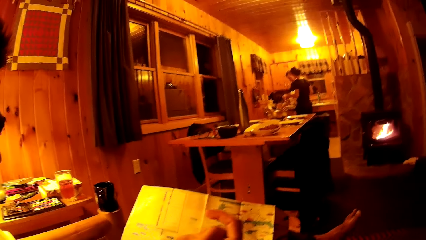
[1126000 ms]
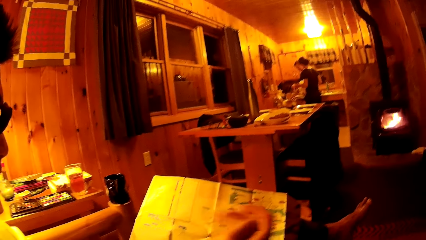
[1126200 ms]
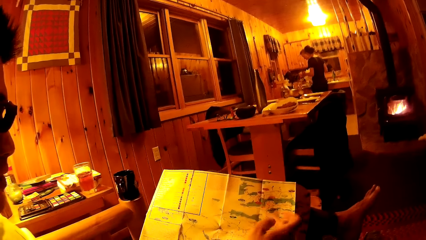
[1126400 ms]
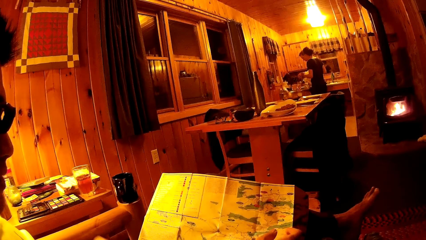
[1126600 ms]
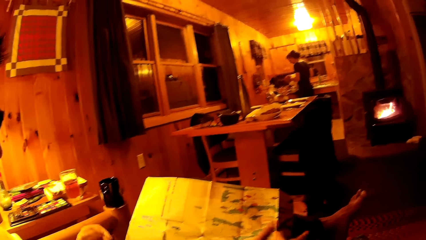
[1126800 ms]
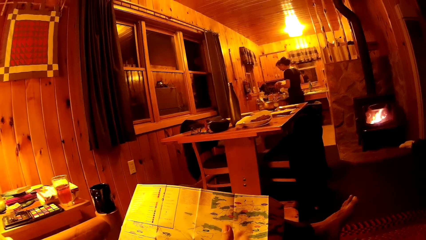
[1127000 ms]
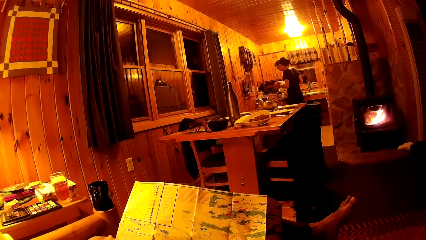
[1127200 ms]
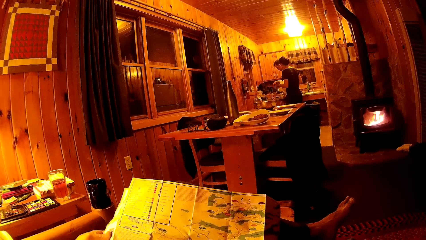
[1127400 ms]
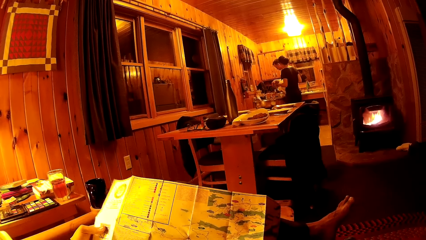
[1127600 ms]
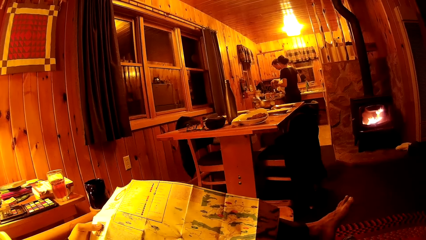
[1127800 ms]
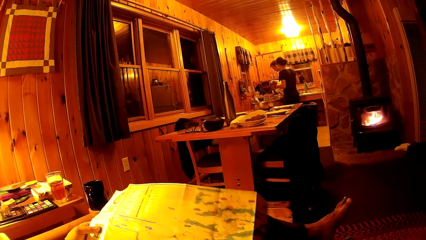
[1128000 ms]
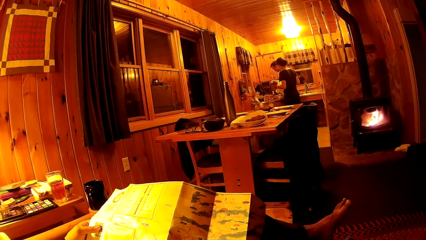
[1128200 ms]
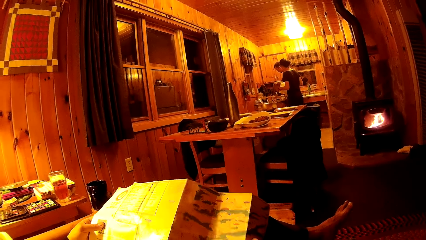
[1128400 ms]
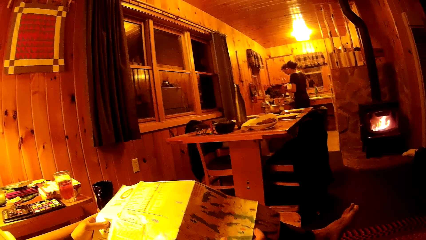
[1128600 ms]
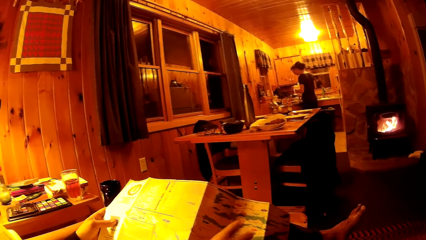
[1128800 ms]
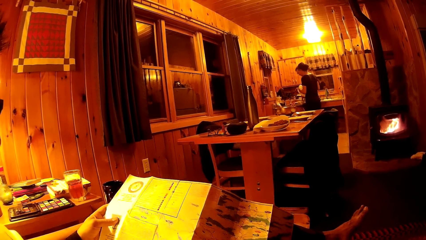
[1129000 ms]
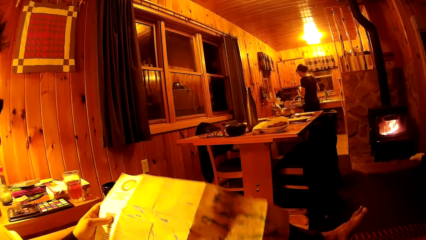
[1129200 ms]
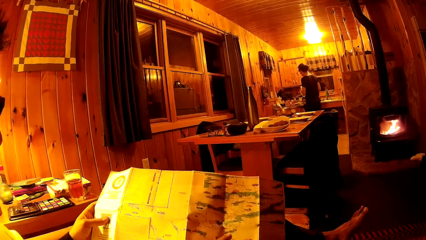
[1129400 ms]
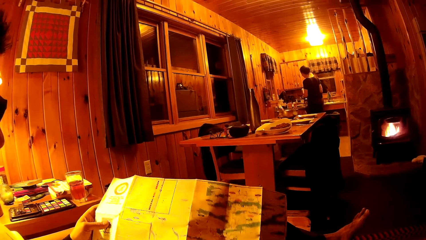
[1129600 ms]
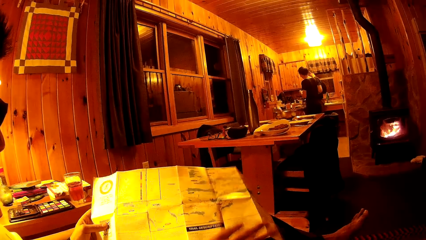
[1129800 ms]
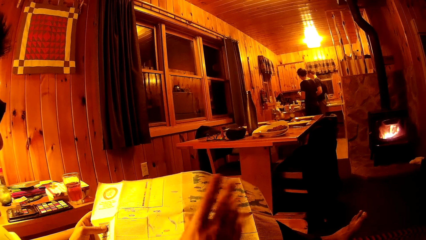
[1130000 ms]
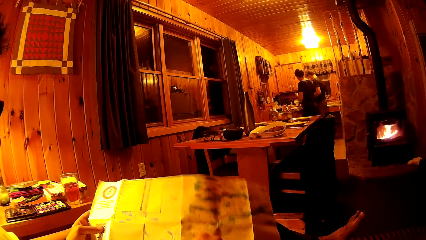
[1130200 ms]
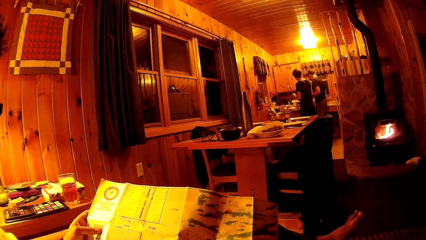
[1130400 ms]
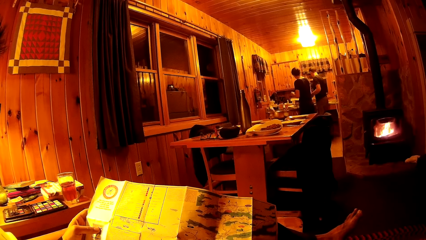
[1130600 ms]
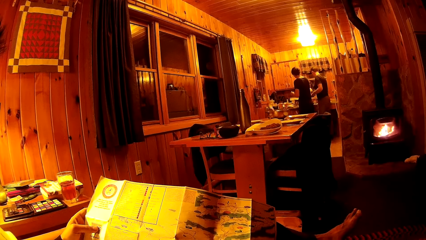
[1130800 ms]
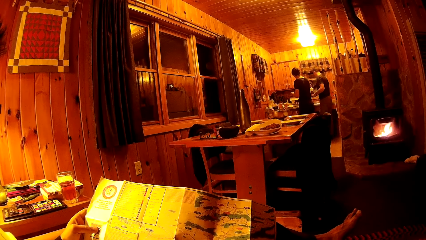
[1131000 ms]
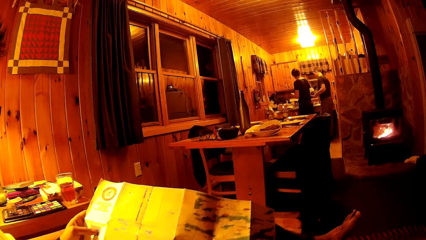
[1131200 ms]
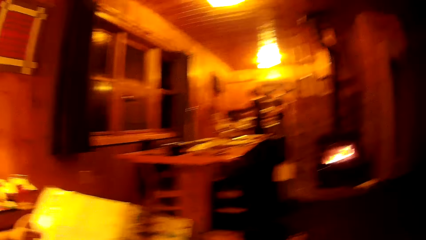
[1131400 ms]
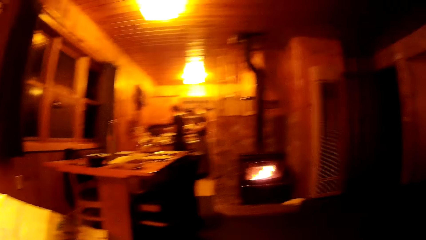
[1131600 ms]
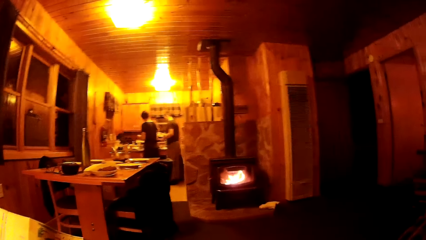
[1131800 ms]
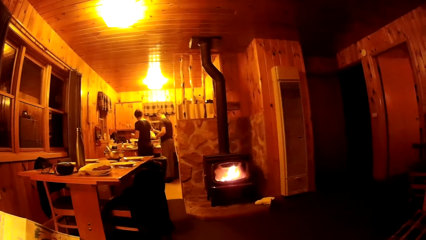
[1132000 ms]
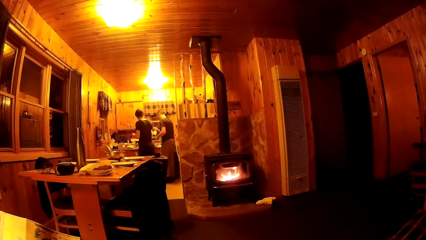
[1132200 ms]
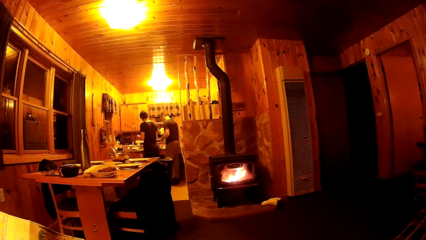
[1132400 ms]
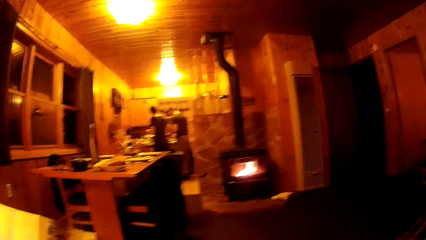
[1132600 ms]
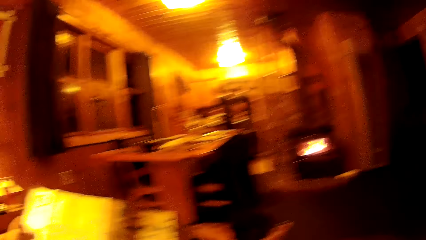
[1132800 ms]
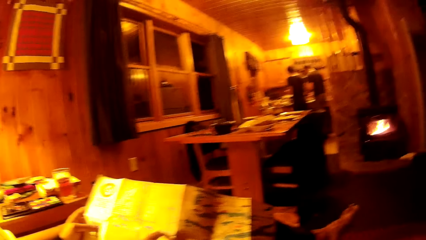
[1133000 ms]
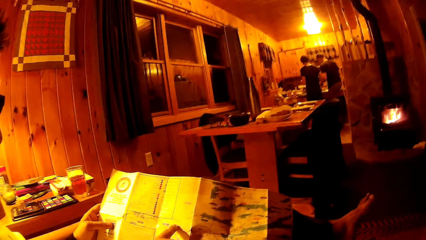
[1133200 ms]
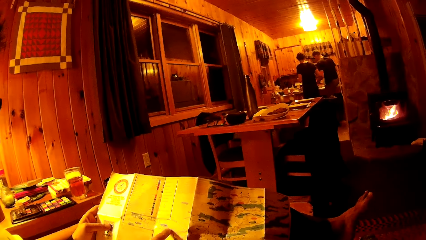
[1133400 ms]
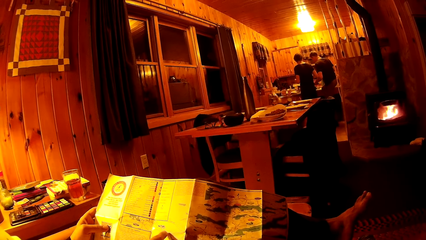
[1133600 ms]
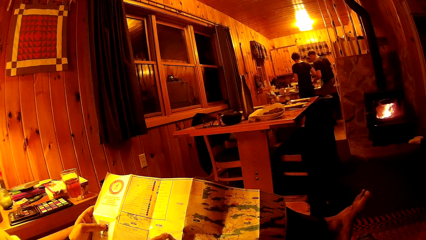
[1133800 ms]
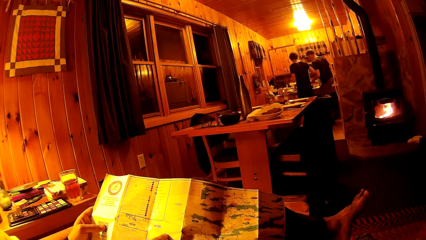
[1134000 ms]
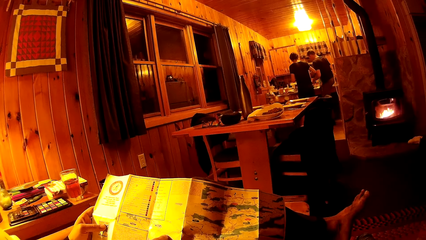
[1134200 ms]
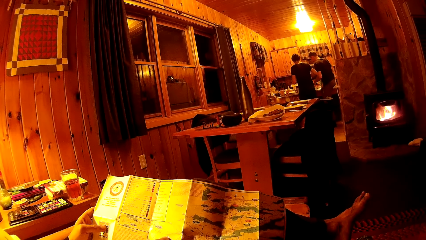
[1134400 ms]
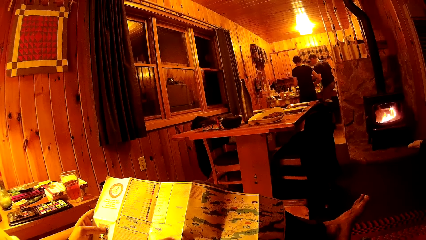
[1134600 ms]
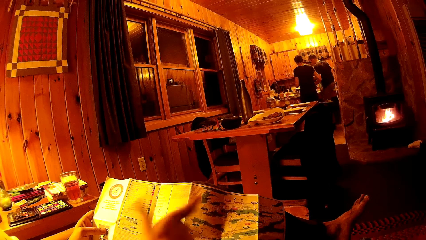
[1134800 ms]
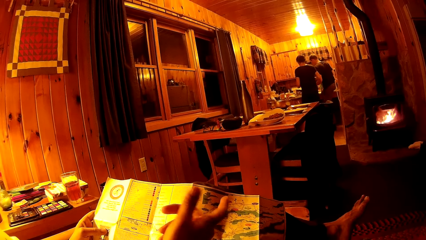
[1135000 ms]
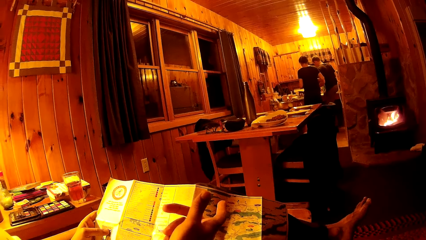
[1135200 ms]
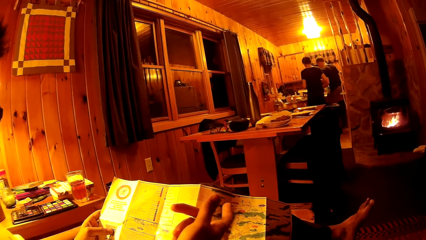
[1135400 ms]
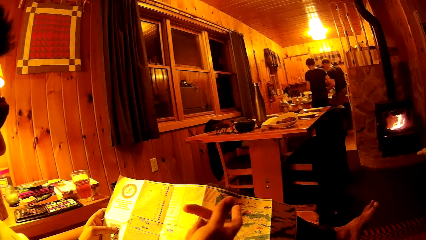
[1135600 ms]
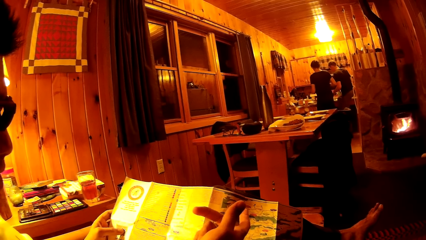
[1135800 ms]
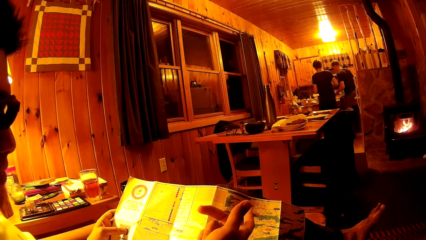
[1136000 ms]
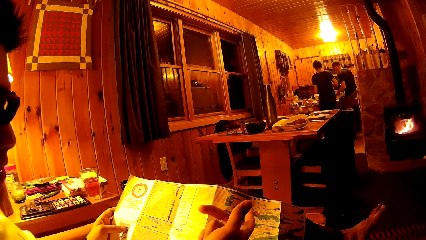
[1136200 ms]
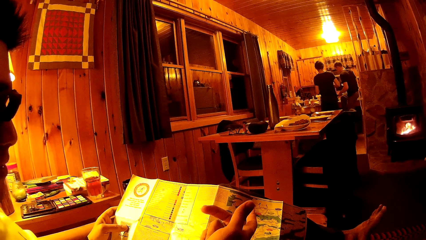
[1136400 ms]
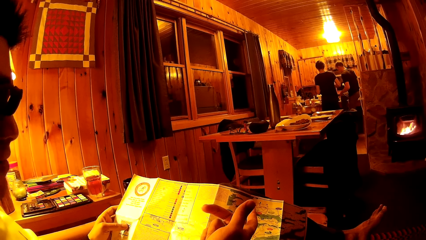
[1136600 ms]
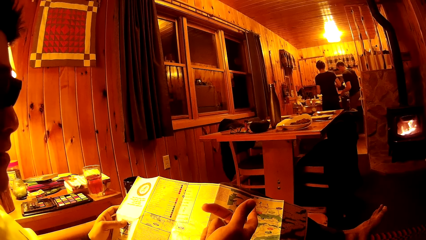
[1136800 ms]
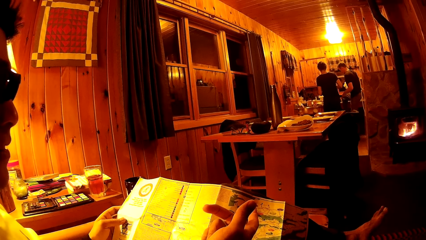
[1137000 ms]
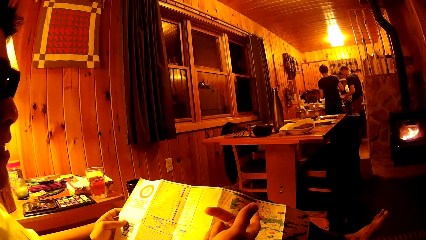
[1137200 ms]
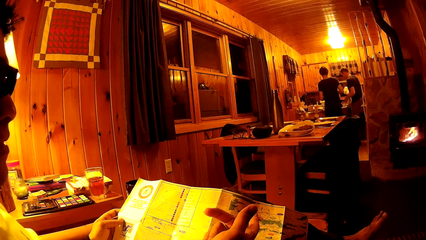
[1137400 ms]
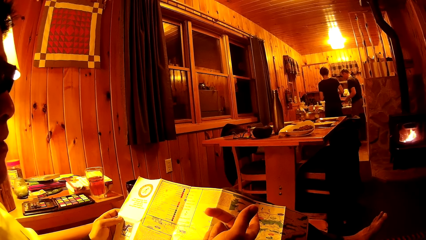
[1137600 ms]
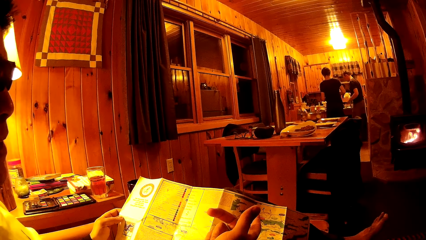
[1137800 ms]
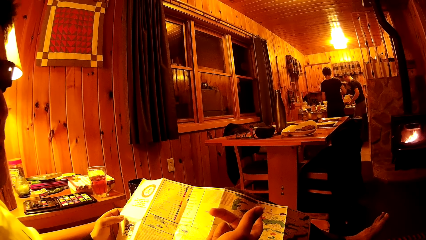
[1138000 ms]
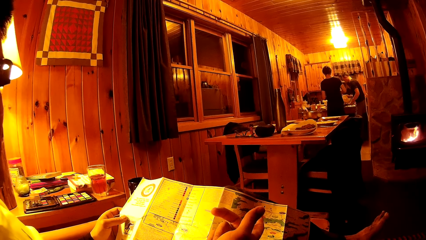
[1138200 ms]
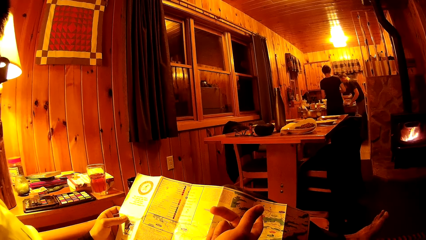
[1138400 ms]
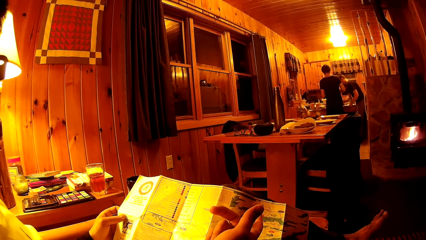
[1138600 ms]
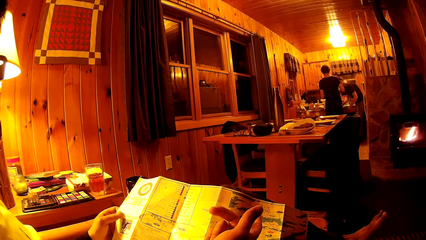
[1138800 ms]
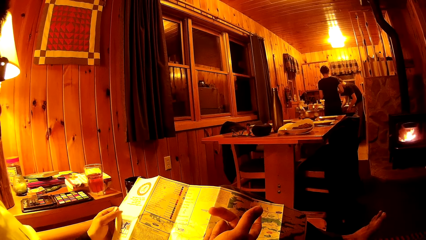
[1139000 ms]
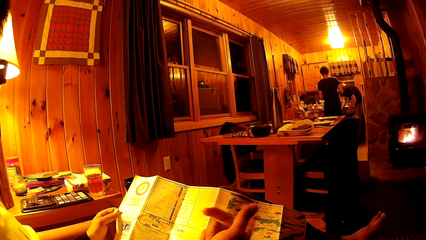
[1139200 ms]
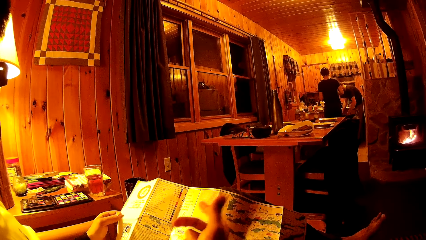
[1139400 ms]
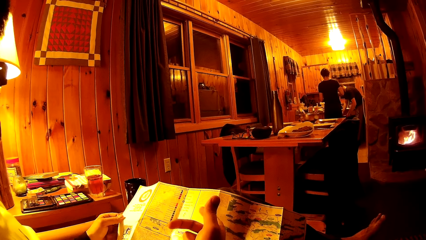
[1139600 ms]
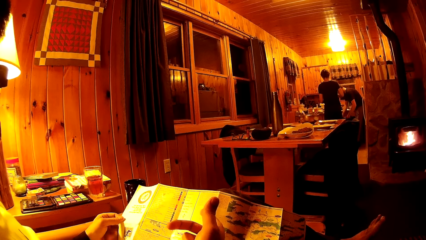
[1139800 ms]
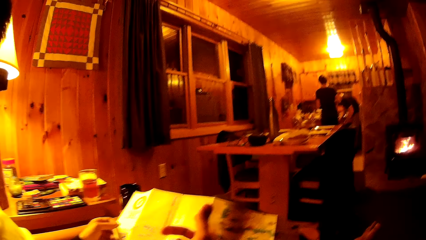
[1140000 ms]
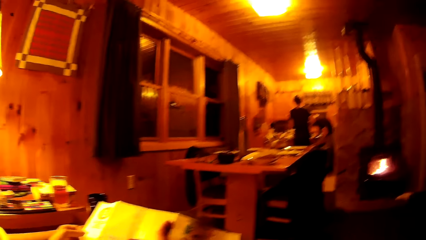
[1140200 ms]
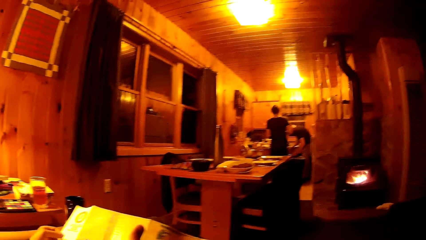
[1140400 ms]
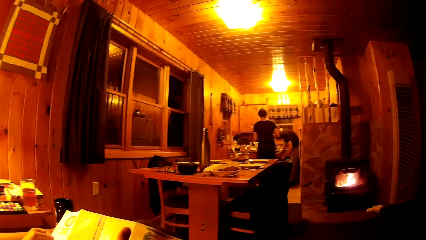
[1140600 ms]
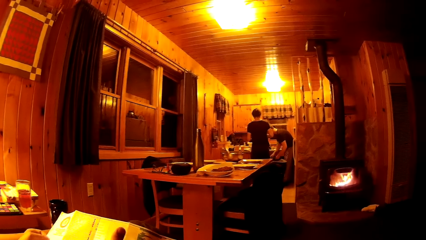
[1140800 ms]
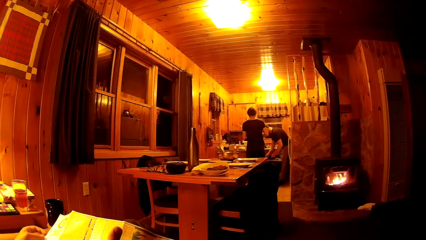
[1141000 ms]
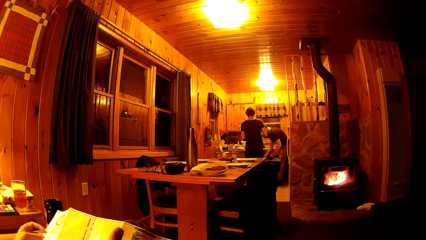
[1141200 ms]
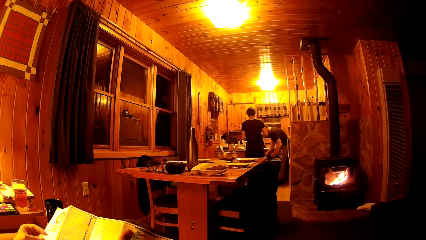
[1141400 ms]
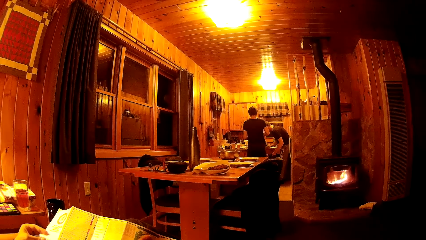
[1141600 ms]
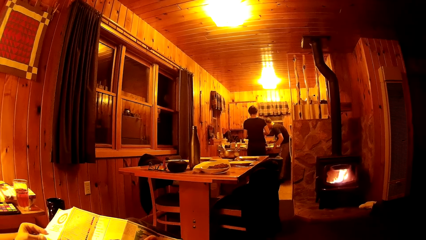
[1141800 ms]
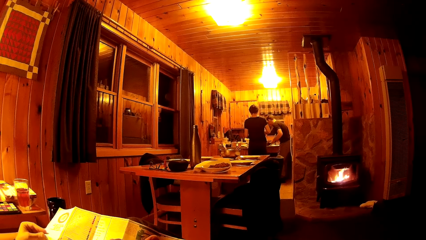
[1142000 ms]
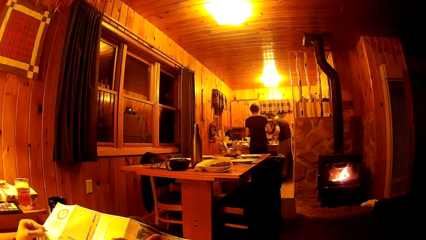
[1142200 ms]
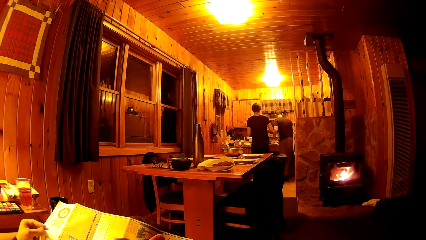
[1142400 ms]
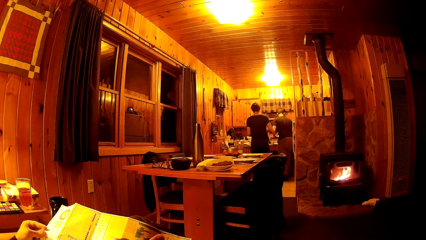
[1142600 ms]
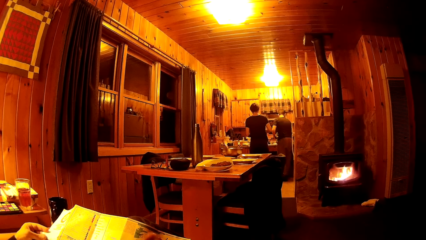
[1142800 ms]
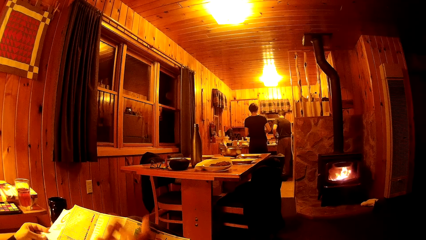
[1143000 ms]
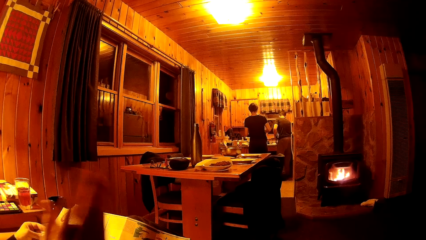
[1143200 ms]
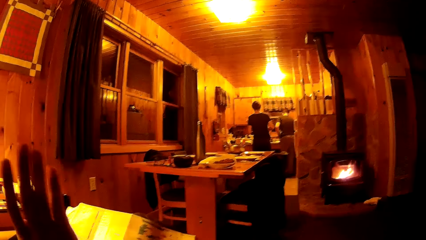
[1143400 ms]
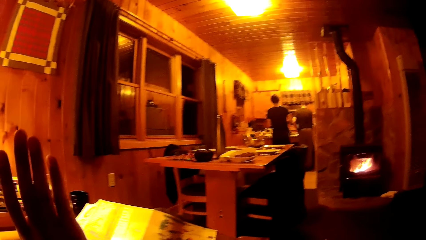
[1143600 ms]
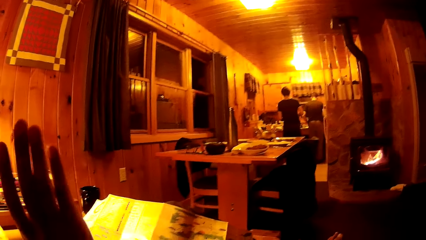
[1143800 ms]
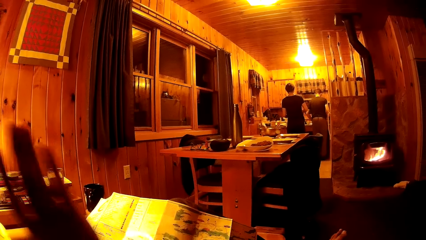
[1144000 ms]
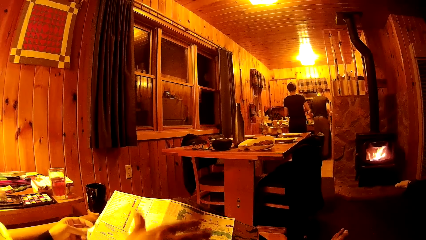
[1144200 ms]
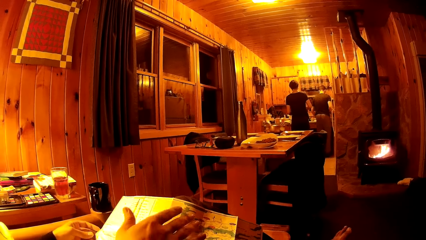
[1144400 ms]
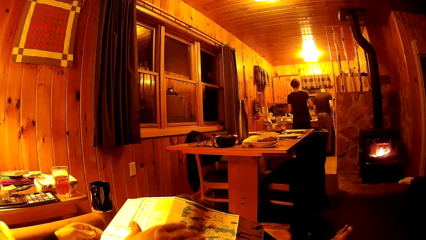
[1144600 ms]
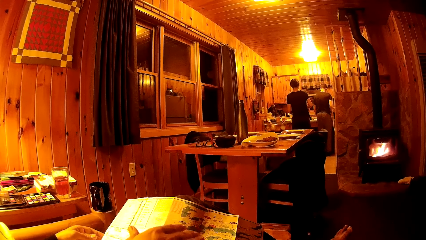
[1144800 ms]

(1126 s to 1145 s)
The man holds the pamphlet on his lap with his left hand. The man touches the pamphlet with his right index finger. Another man holds a fry pan with his left hand.
